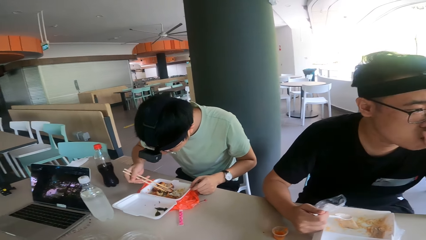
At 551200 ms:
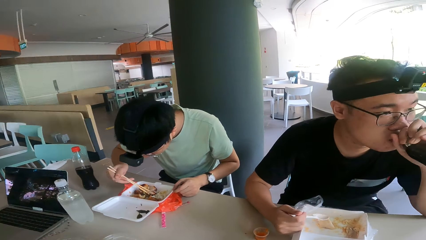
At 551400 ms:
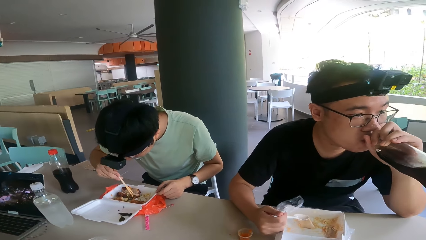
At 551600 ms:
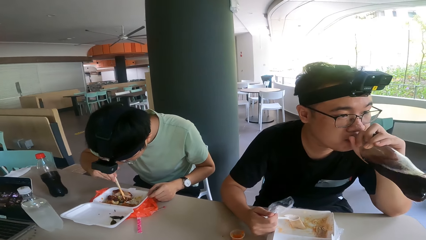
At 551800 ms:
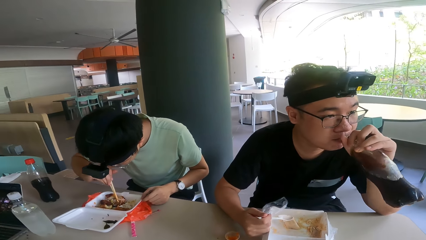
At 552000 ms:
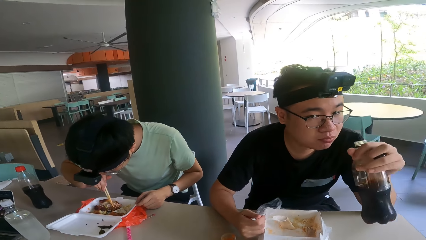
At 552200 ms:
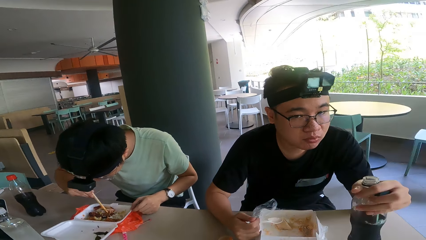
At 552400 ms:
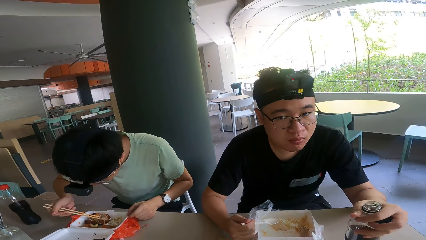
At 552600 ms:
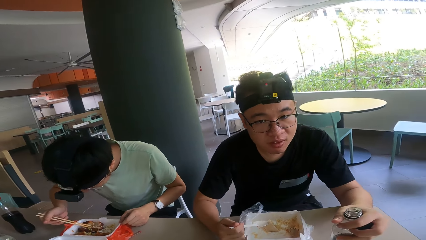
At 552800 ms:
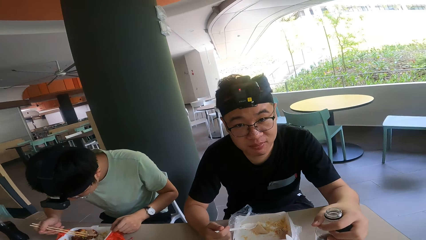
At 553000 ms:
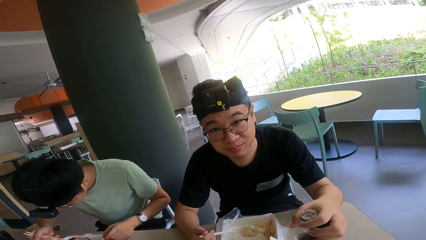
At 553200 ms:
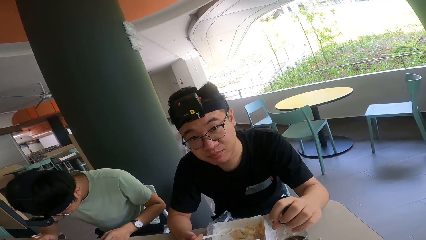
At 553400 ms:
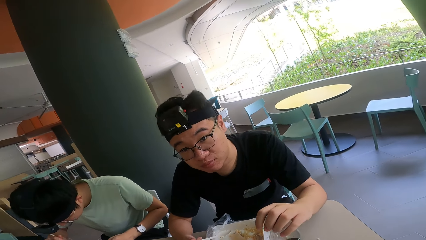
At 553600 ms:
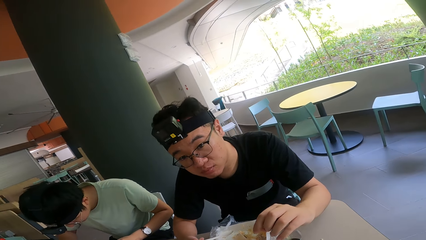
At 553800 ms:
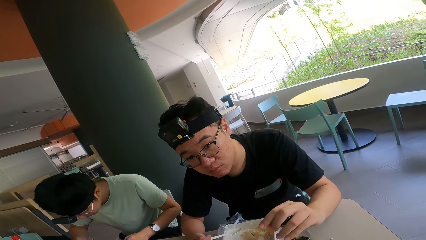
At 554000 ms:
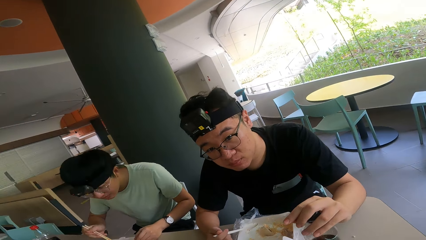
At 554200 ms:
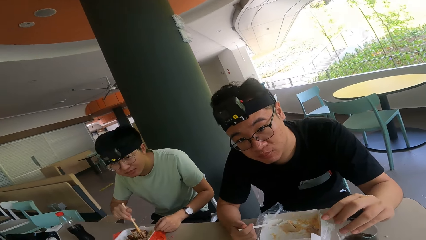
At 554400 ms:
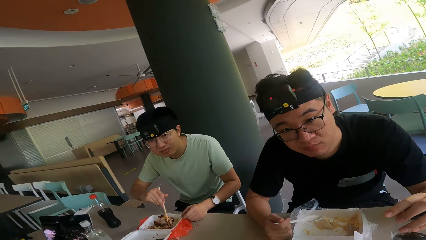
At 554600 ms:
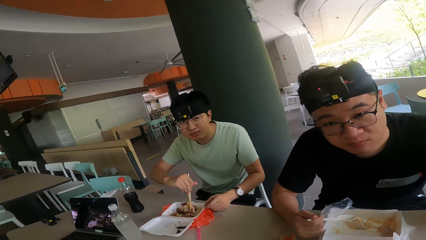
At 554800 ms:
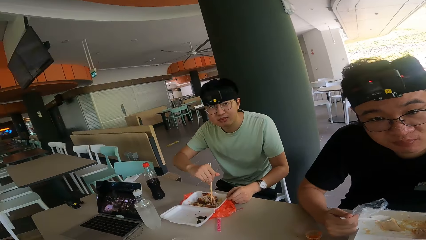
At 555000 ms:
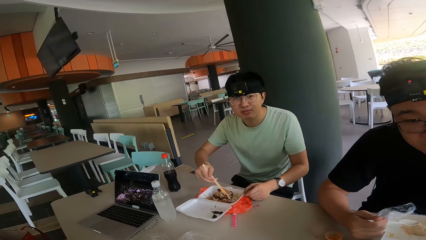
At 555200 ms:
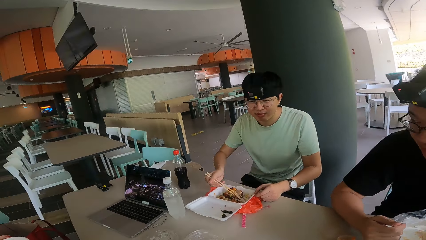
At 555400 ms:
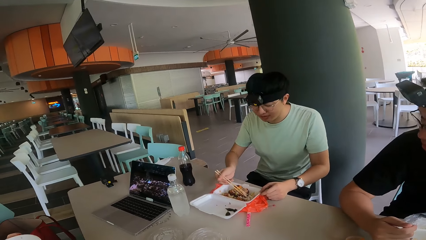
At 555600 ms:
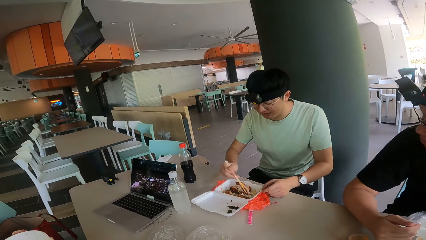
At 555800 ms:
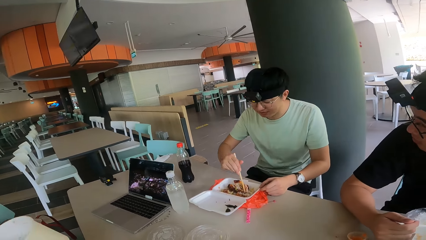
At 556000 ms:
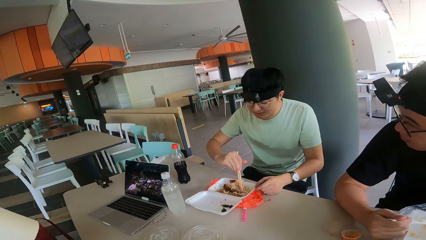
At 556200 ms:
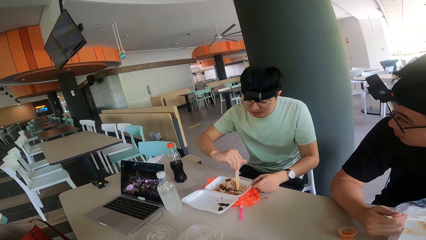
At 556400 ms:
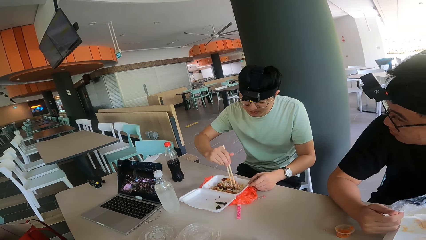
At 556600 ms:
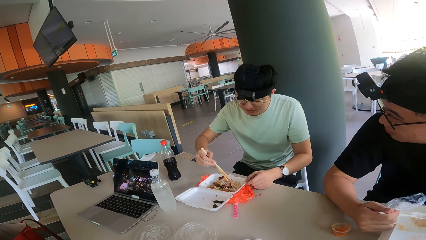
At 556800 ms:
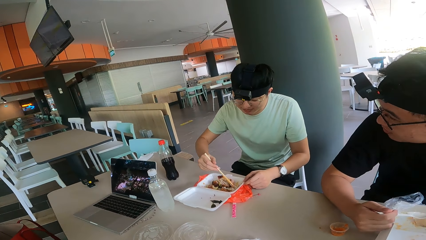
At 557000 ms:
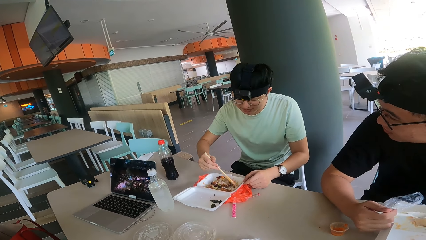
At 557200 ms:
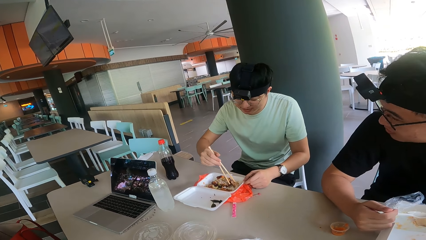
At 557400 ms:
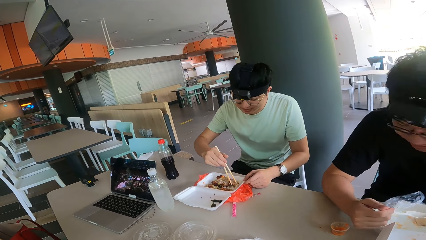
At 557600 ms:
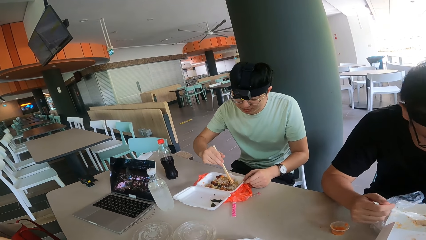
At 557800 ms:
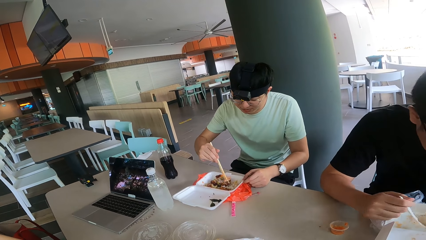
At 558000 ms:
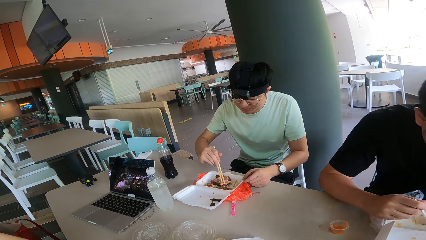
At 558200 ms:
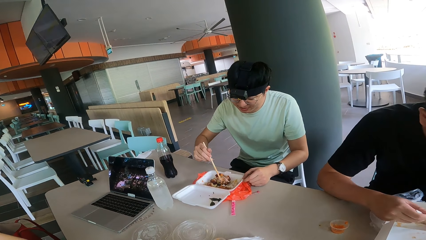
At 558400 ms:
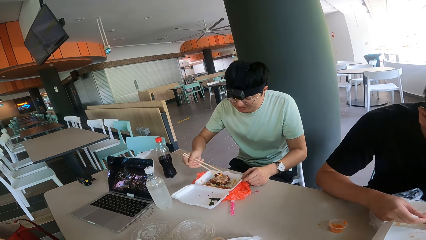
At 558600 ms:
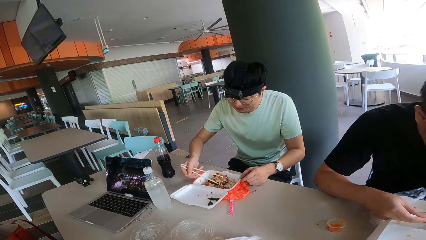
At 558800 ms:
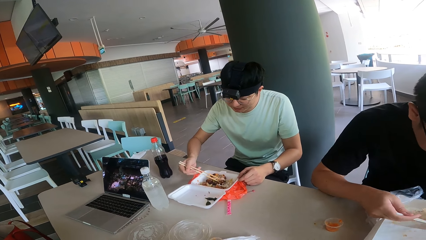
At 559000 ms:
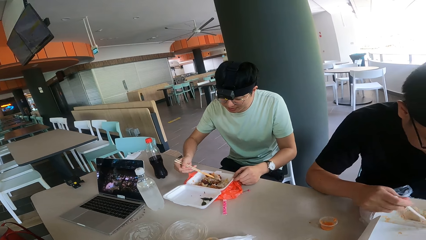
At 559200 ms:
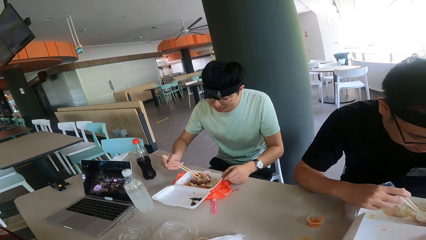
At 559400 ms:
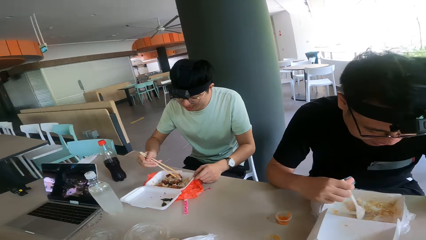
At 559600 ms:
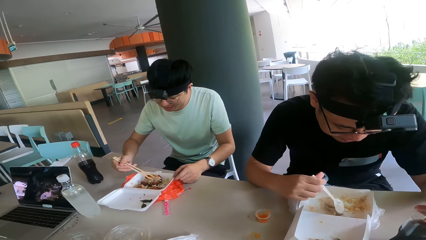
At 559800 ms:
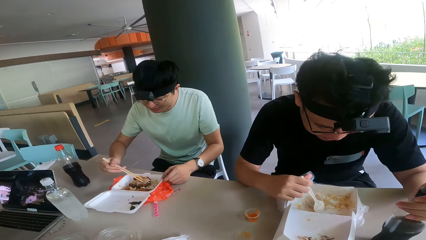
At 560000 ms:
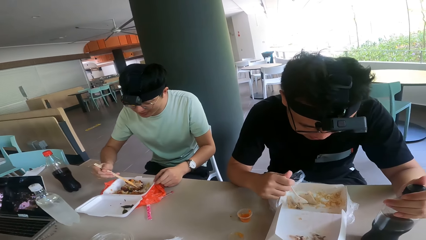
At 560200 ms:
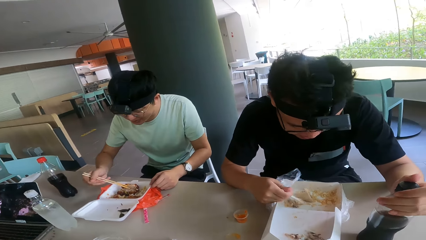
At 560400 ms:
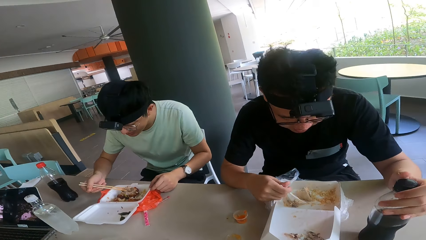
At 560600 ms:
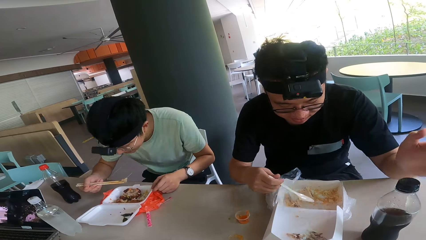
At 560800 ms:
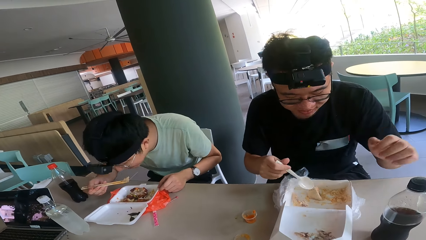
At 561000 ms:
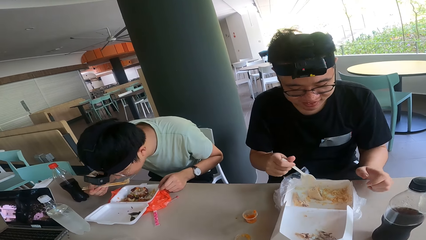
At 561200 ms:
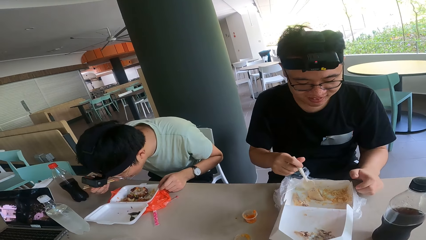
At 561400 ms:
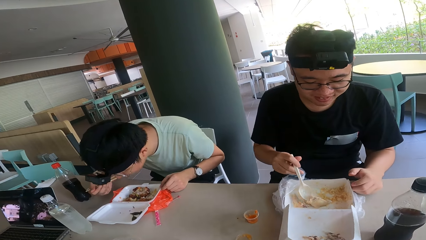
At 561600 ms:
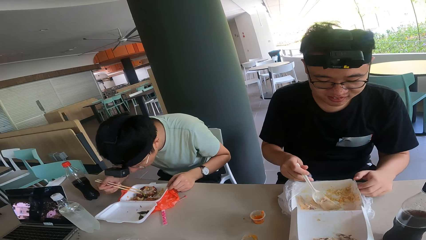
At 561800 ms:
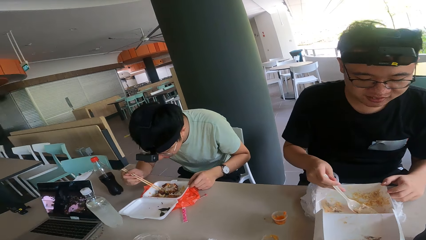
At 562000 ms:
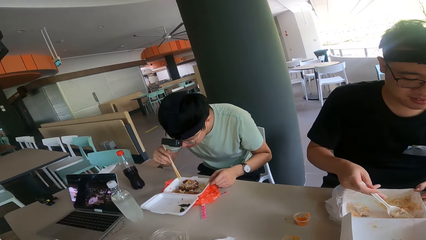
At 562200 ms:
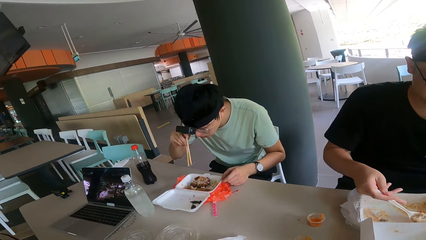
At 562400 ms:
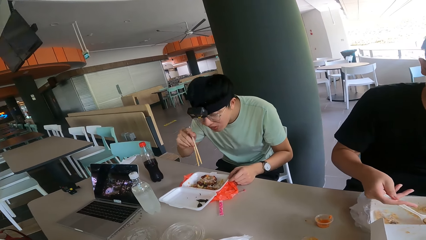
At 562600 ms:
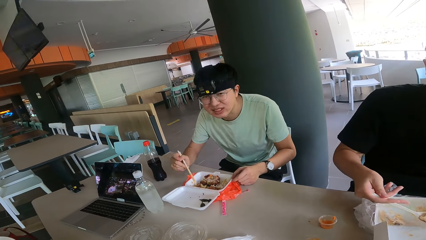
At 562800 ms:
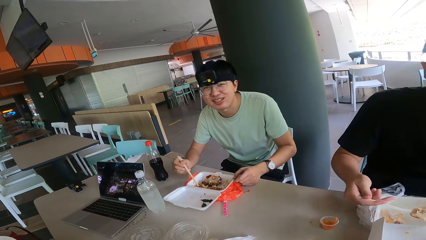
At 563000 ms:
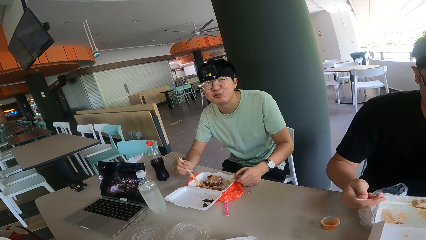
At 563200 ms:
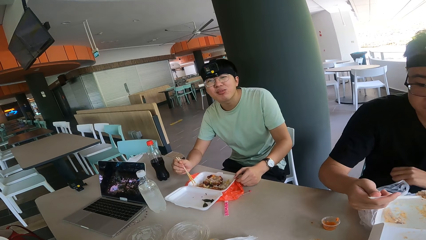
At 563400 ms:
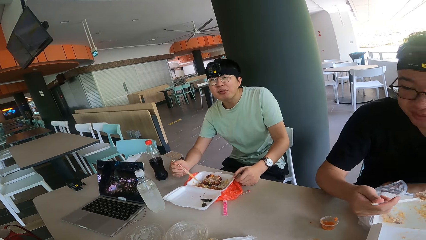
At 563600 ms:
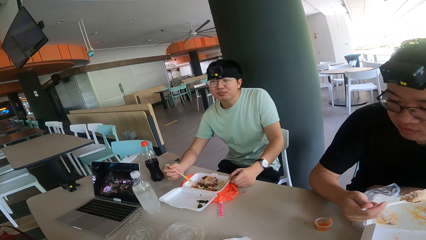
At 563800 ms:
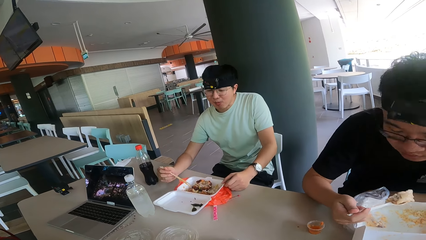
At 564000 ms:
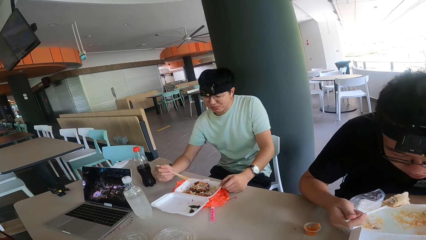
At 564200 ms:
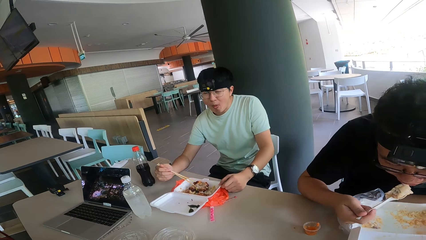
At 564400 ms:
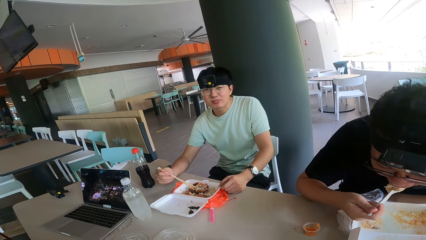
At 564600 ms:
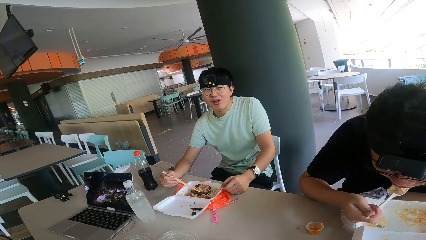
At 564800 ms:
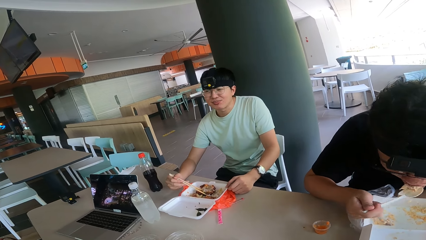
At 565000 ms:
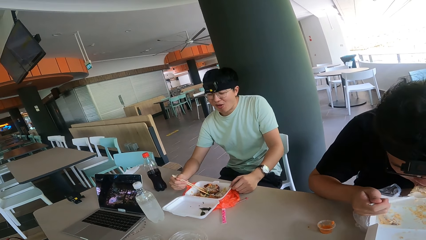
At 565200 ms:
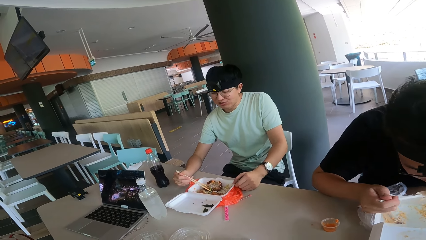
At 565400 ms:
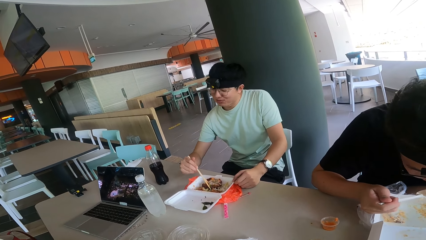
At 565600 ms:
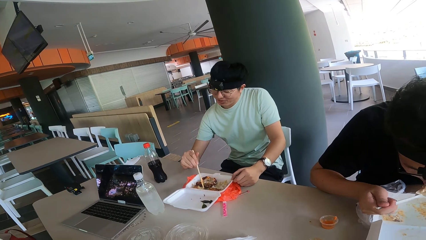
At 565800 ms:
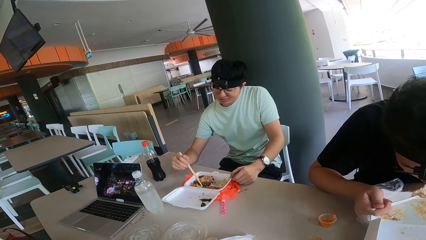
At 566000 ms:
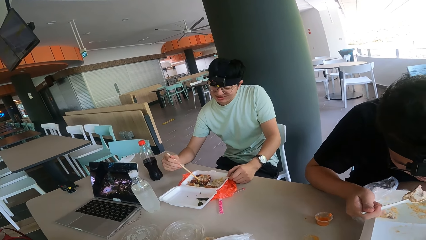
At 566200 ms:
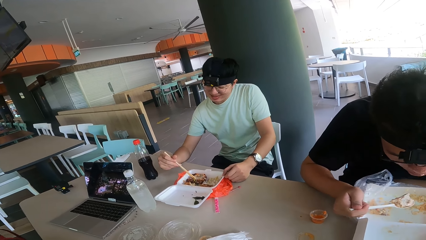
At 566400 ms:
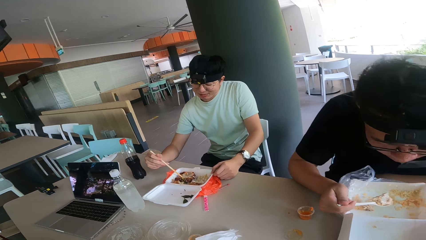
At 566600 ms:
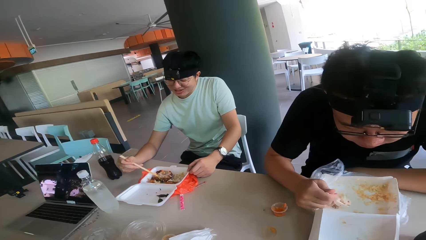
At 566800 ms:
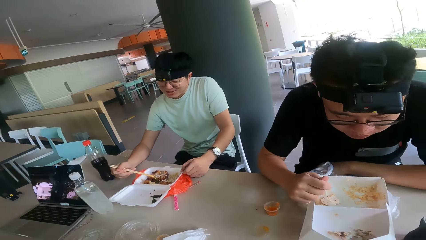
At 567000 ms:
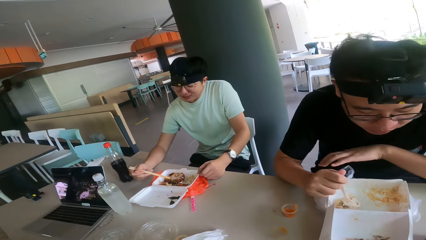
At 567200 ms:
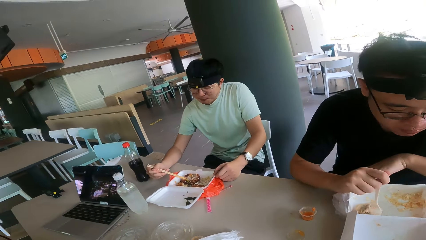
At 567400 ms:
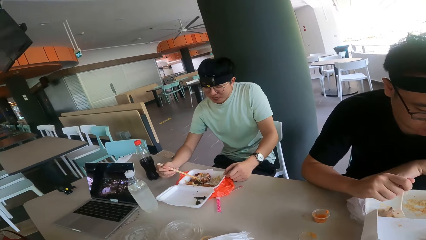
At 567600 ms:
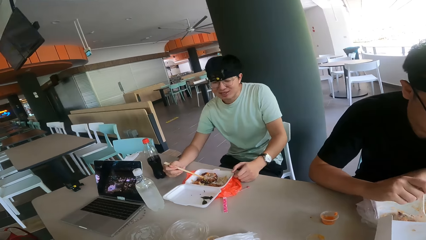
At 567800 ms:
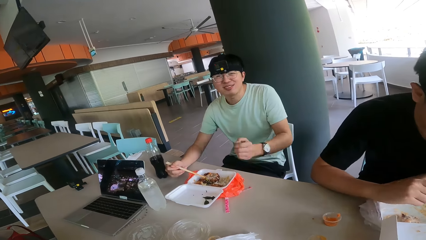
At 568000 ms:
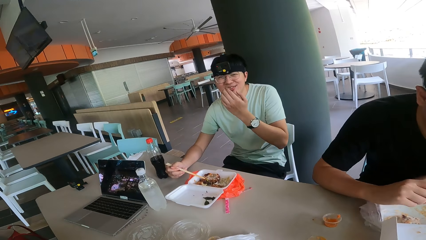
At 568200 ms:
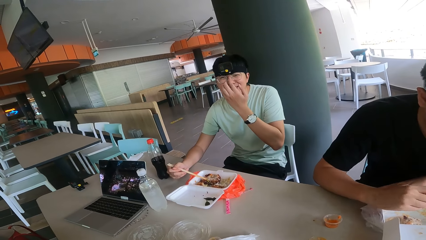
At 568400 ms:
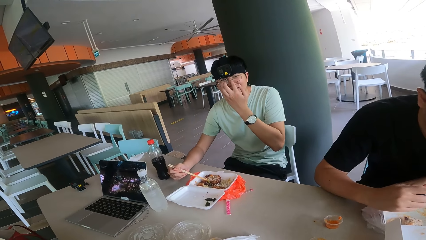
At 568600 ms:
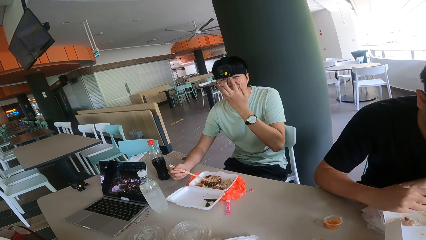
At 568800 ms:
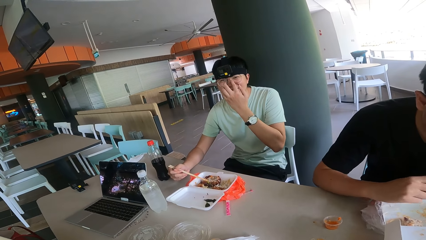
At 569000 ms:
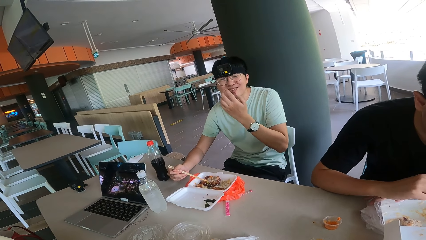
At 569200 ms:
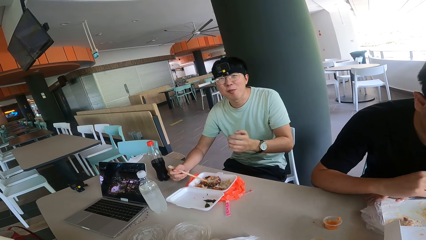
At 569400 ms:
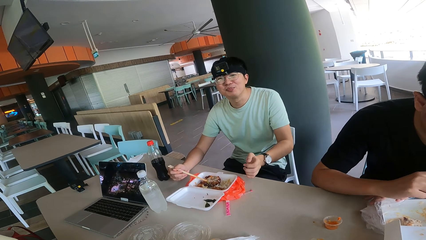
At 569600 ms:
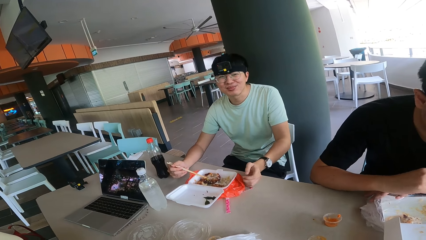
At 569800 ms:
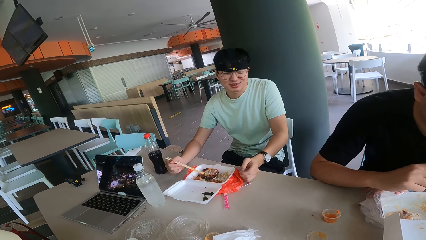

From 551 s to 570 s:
The camera wearer looks at a man. Another man places a bottle on the table. The camera wearer converses with a third man. A fourth man eats food using a chopstick. A person eats the meal. A fifth man eats food with a spoon. Another person holds the plastic spoon.
